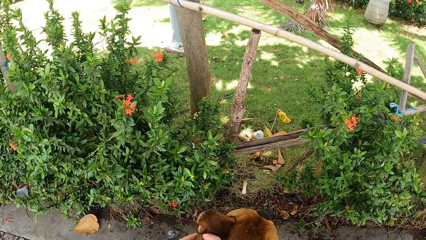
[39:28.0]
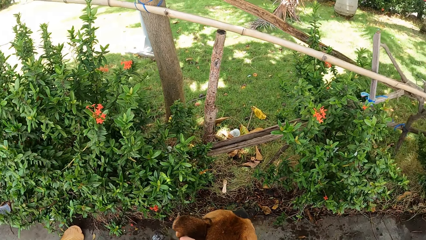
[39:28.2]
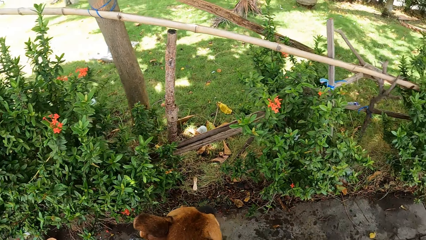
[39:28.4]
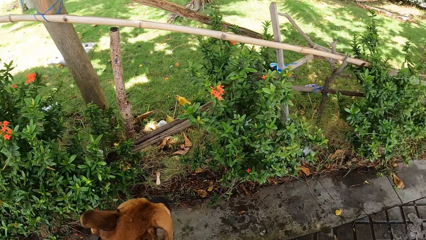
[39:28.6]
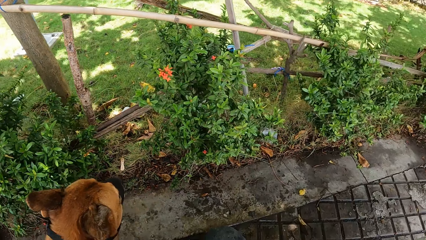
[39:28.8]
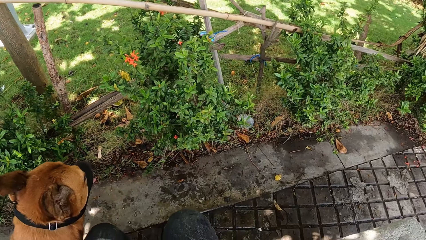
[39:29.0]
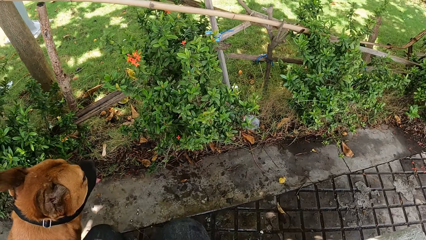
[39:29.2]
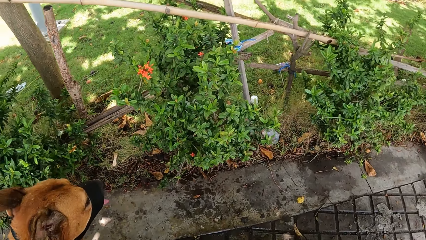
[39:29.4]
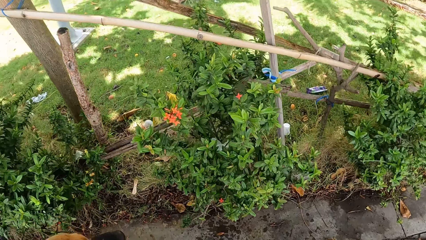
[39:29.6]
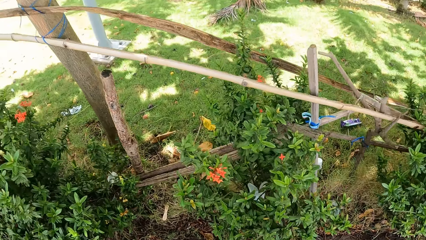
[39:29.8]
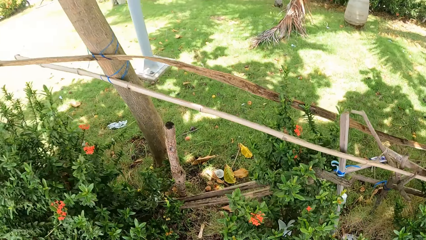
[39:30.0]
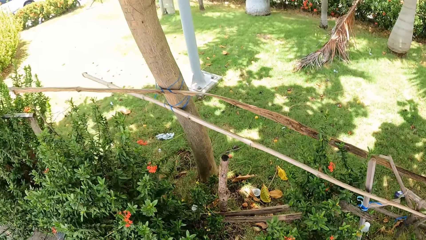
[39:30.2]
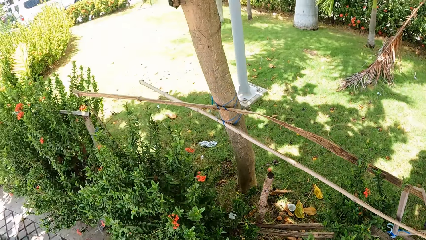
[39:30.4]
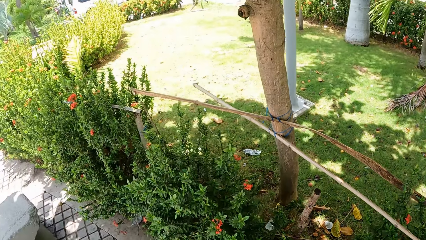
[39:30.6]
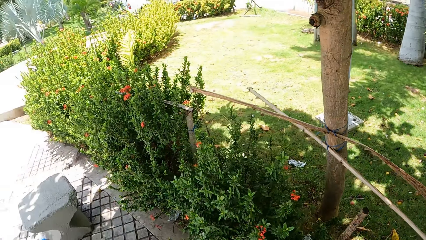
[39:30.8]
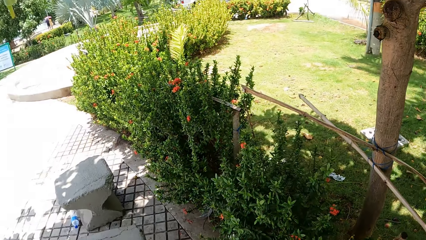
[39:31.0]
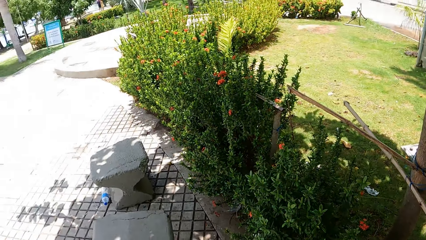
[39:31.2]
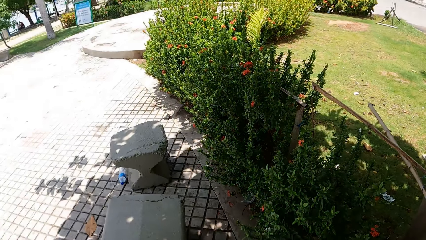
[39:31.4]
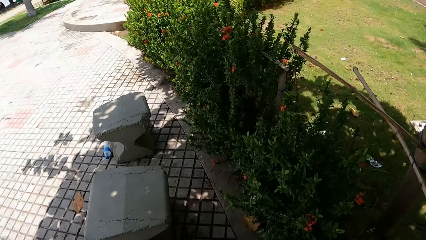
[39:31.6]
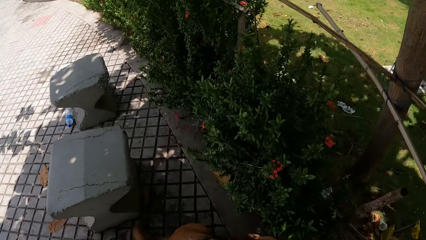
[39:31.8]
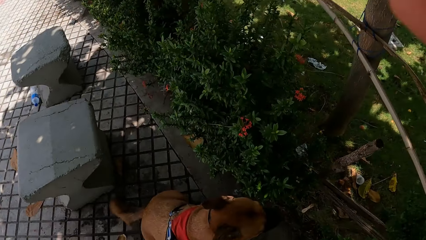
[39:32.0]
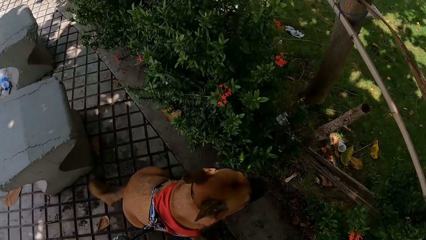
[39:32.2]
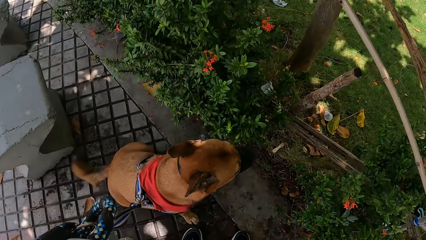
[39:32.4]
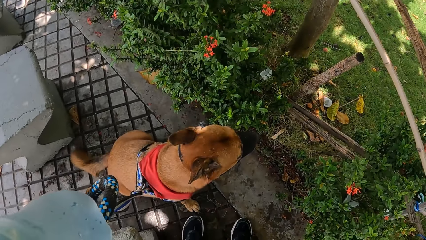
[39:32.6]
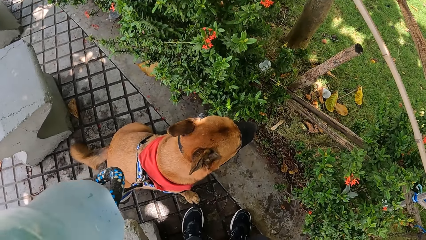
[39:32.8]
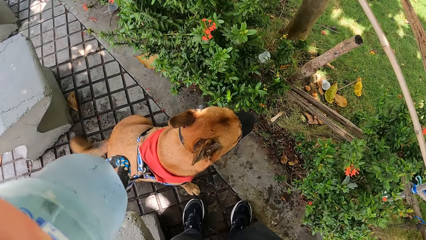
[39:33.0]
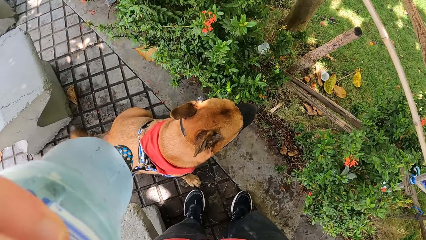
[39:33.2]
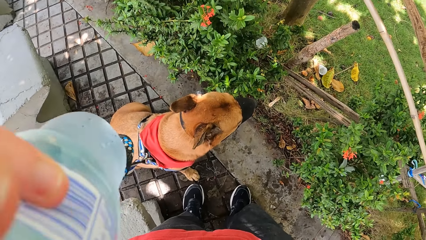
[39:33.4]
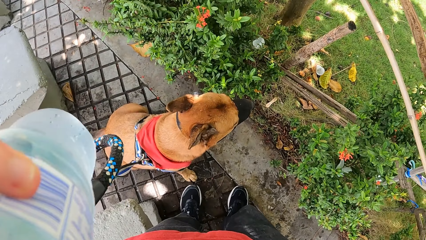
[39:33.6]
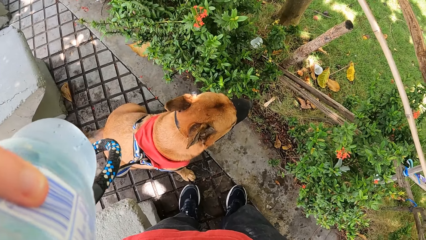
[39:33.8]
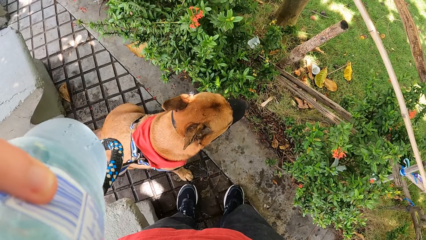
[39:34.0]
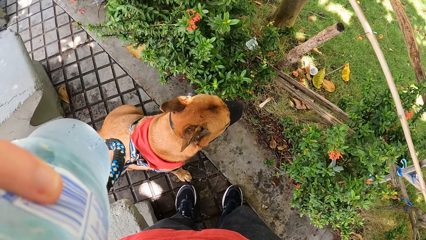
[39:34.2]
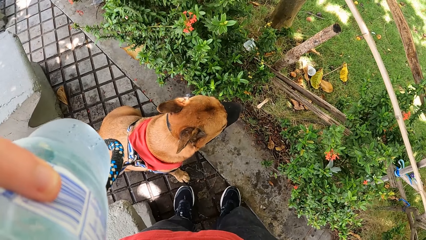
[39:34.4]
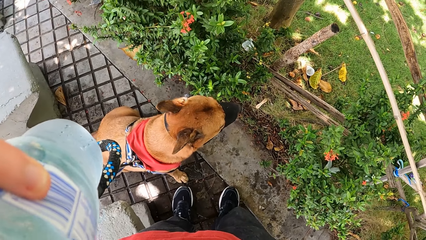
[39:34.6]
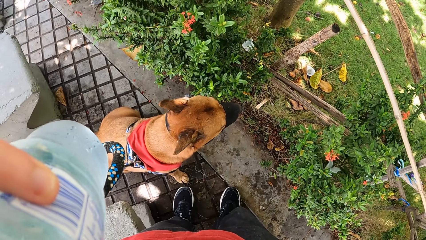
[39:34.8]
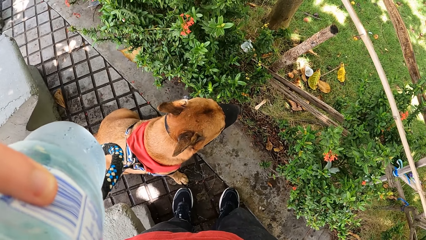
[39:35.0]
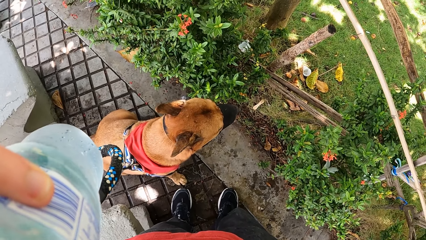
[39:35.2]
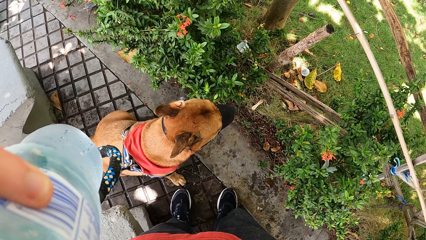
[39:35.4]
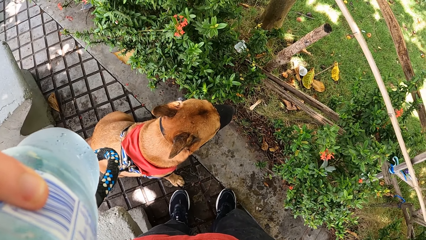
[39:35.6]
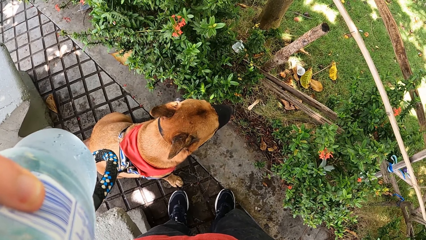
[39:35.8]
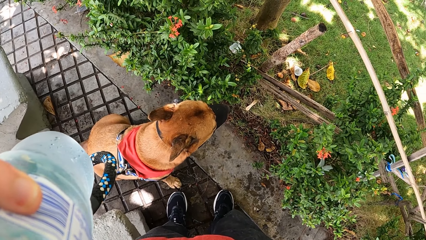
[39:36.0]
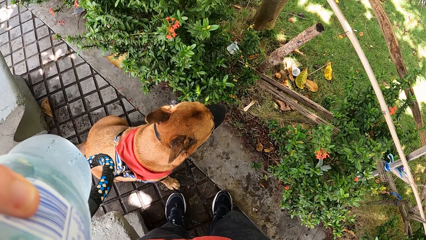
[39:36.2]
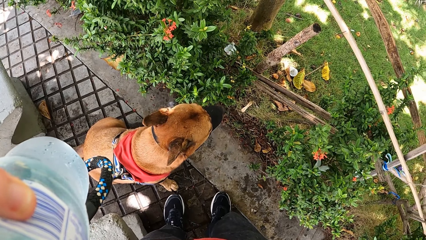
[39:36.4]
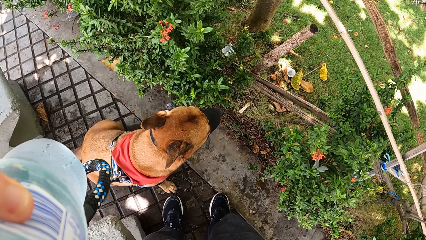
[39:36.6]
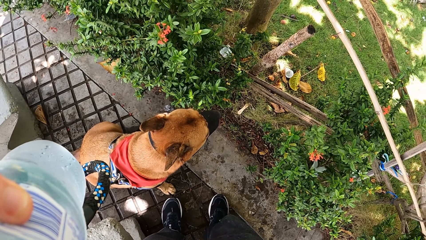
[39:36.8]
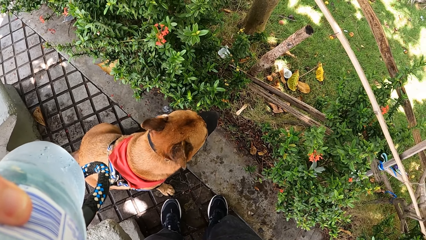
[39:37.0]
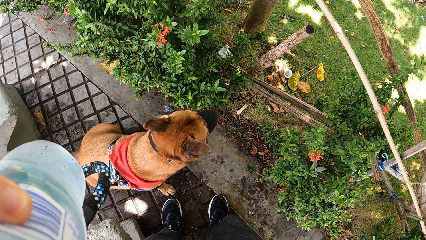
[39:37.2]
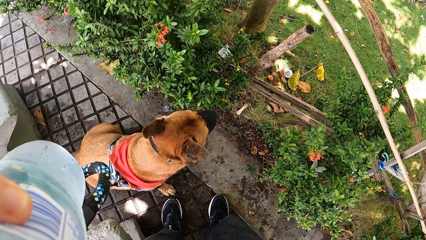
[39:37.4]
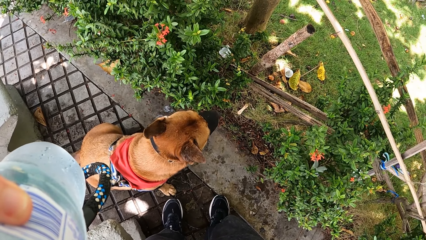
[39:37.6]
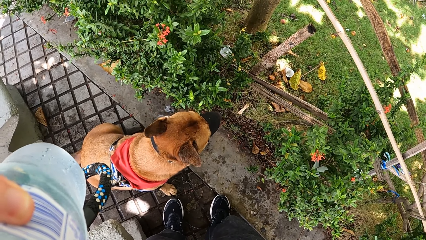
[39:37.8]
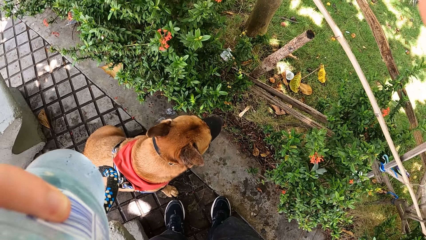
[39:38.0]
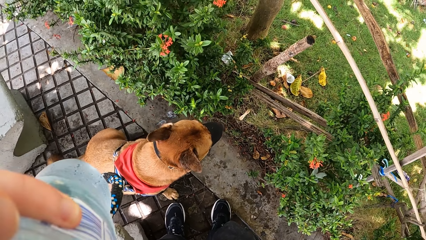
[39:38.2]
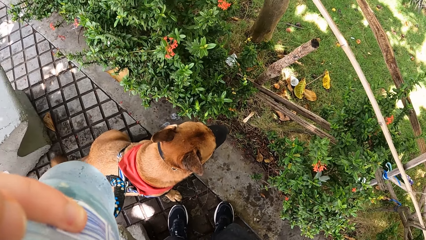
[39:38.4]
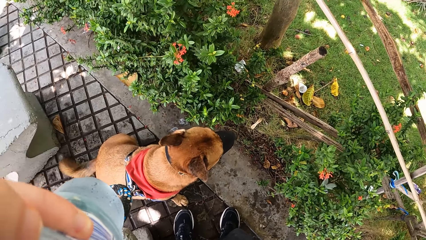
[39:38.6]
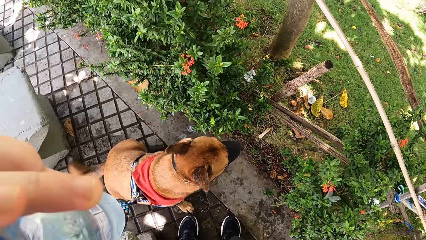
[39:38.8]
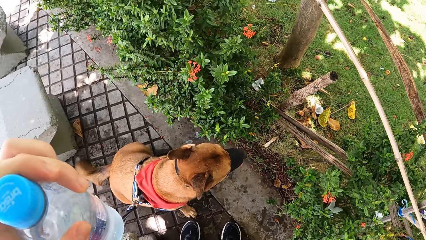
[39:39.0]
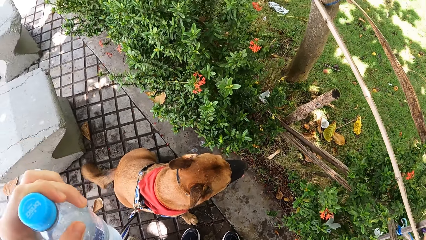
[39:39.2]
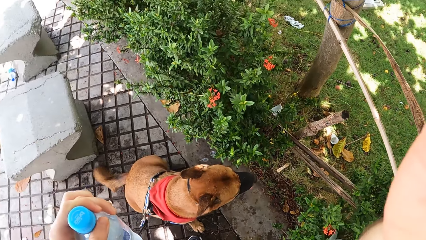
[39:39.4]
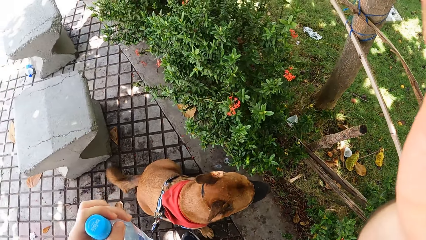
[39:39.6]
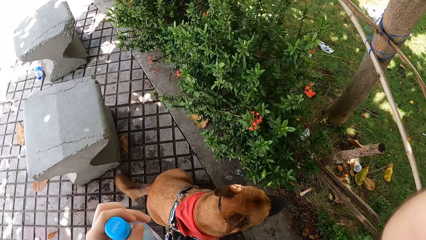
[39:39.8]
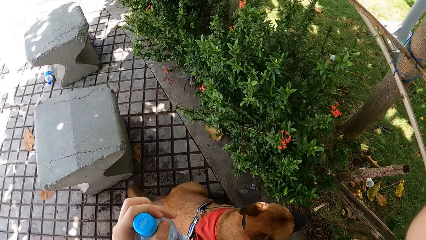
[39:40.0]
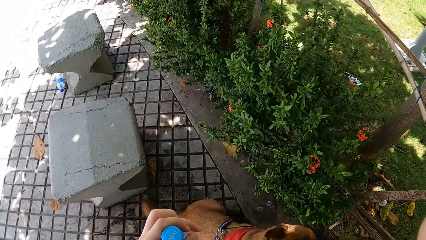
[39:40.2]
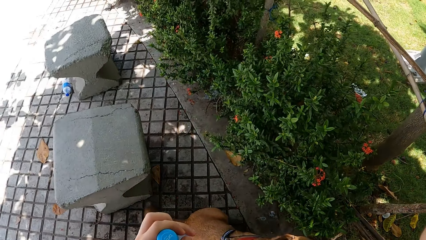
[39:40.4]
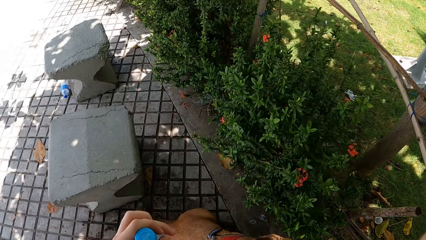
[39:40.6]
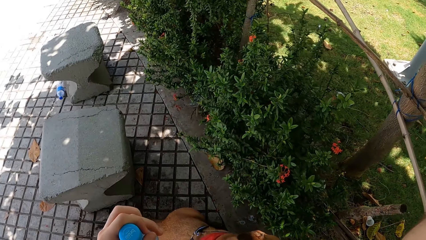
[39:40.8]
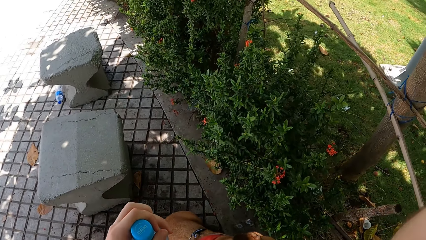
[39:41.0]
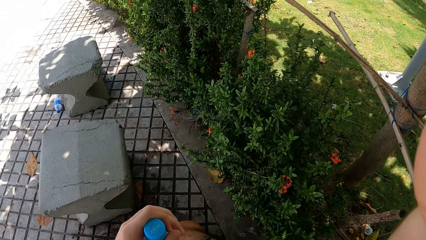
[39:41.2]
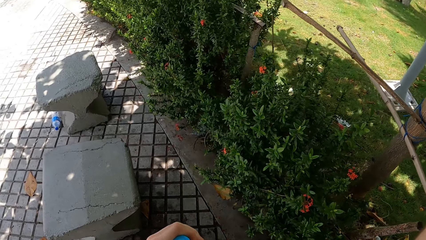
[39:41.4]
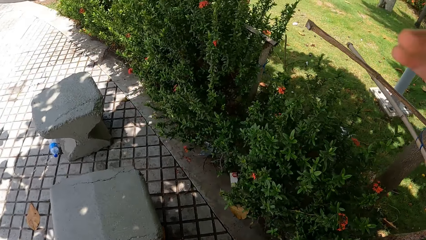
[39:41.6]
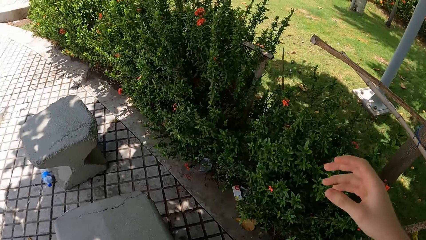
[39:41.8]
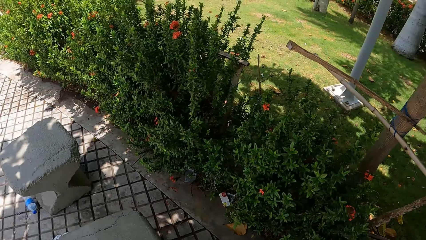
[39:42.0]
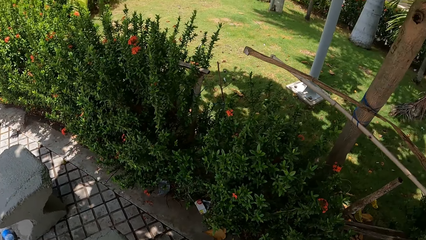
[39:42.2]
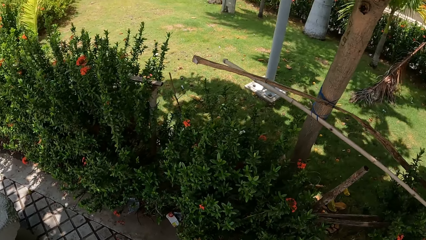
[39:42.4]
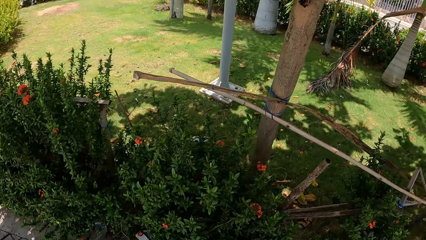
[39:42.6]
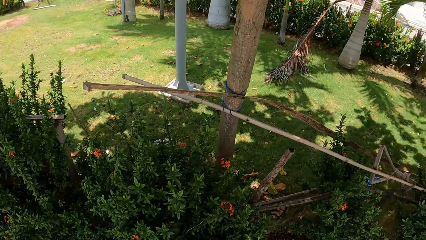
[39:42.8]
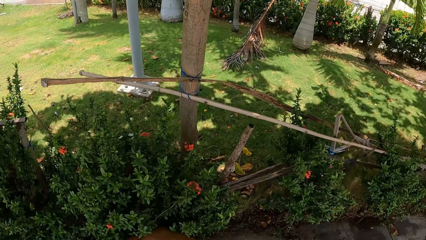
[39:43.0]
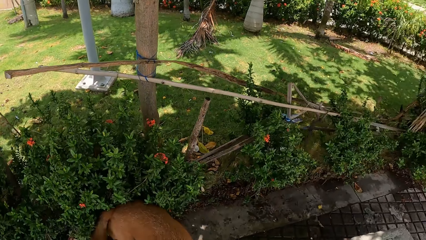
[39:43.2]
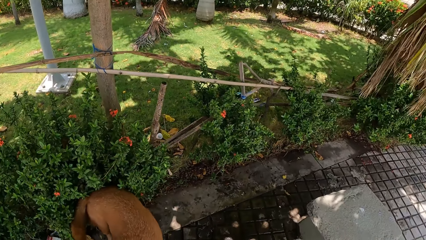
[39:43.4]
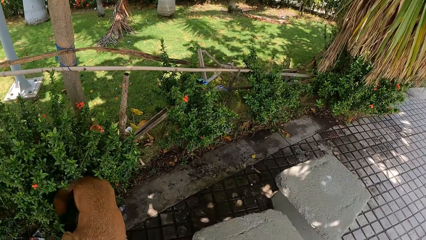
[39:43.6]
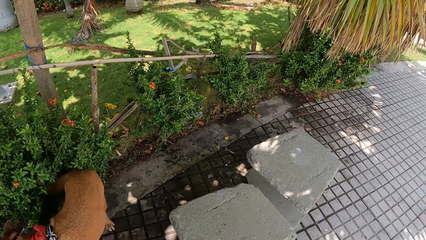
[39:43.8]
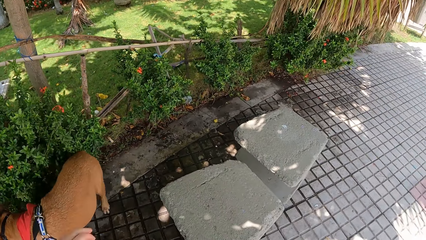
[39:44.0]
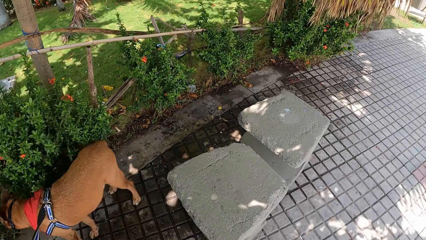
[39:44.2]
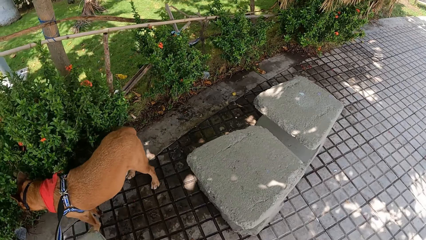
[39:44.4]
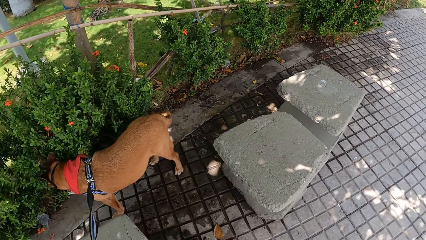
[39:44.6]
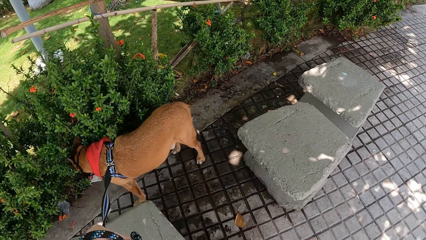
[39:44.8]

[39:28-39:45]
The camera wearer looks around the sidewalk. They stare at the dog. They look around the sidewalk.
